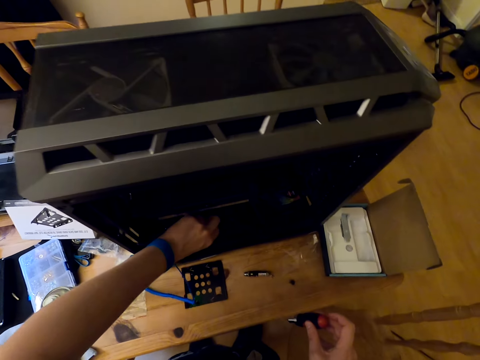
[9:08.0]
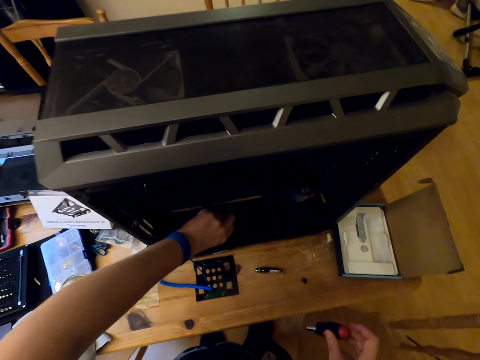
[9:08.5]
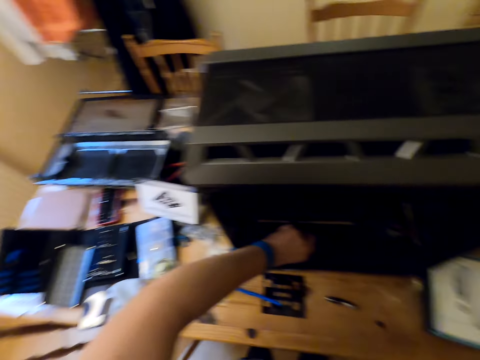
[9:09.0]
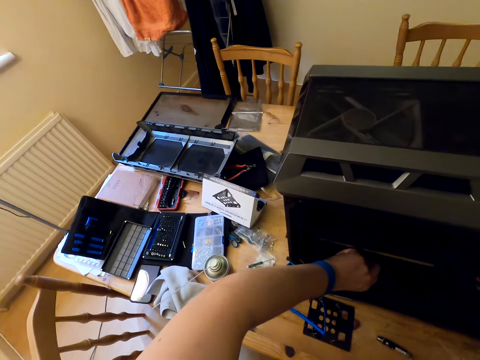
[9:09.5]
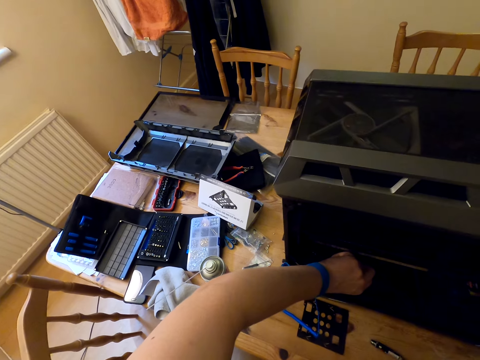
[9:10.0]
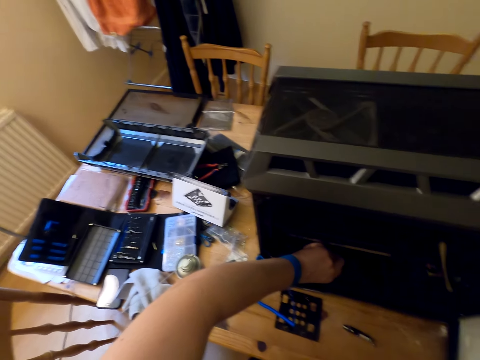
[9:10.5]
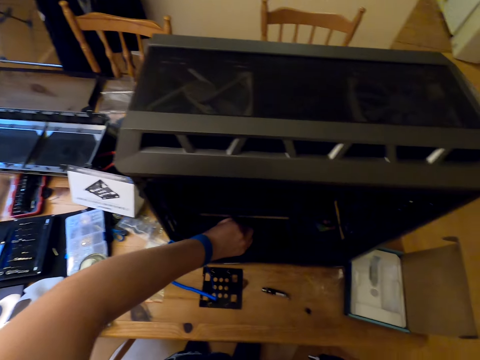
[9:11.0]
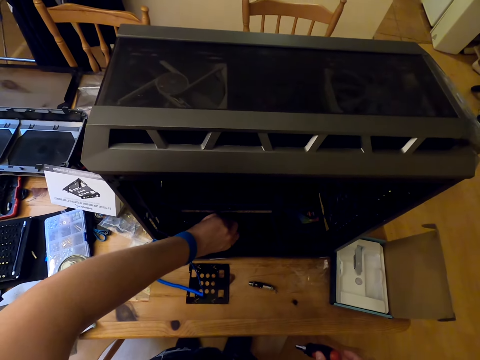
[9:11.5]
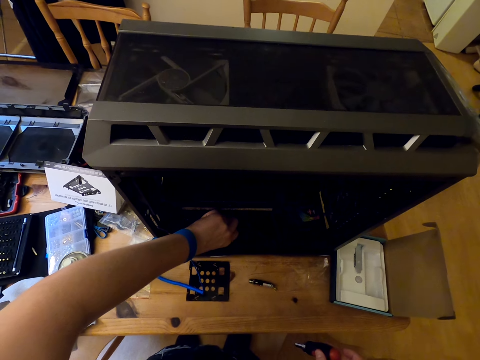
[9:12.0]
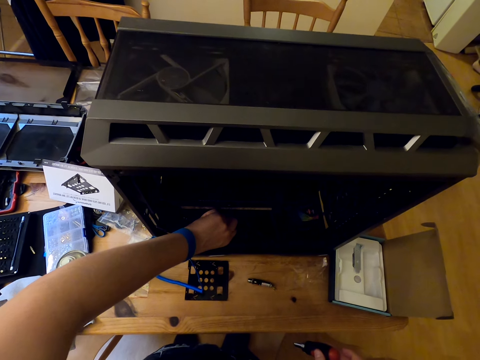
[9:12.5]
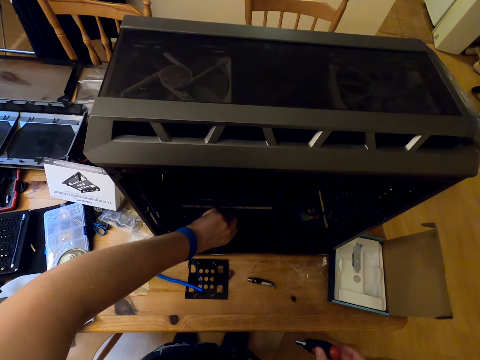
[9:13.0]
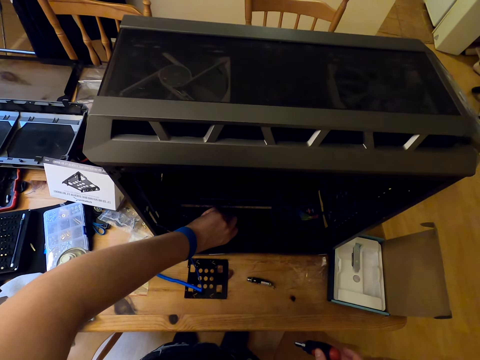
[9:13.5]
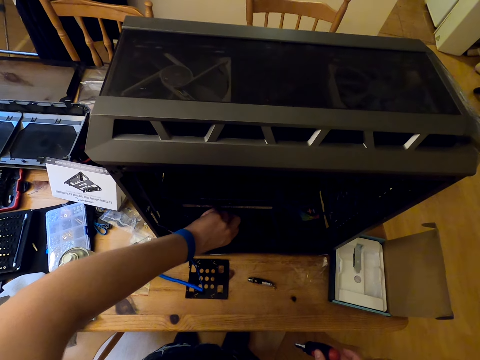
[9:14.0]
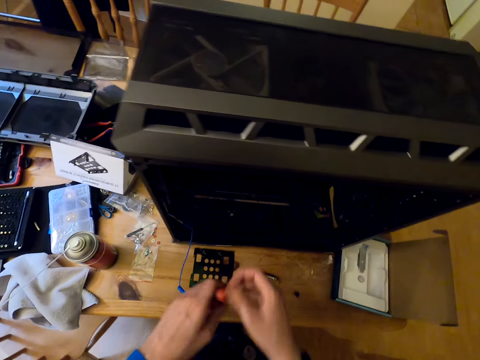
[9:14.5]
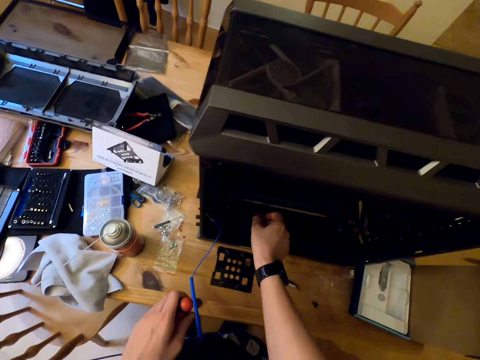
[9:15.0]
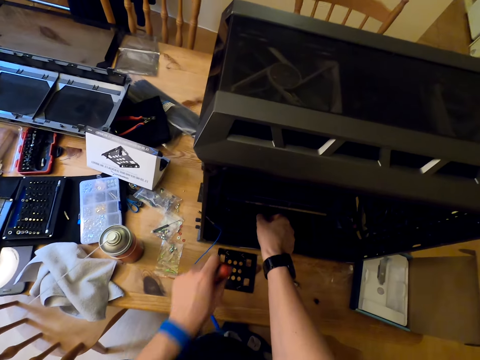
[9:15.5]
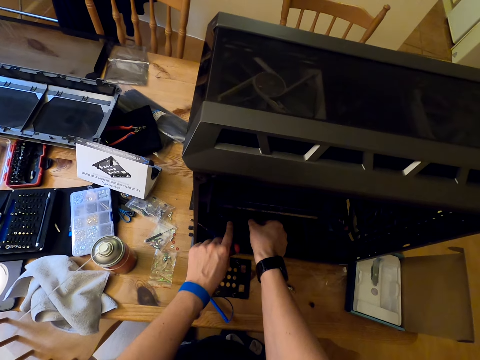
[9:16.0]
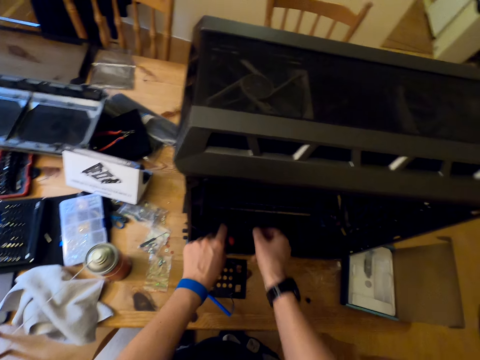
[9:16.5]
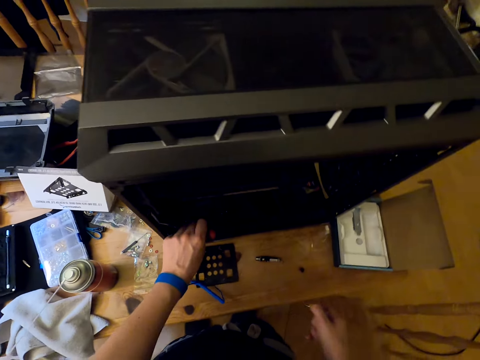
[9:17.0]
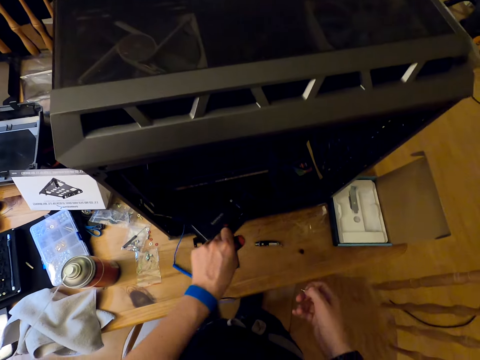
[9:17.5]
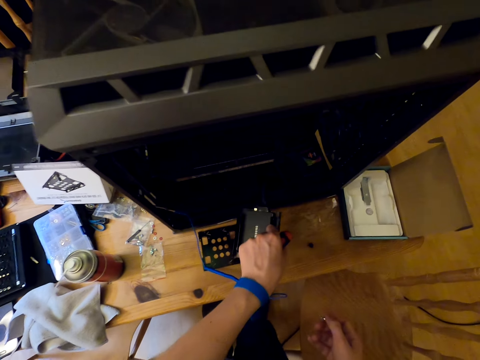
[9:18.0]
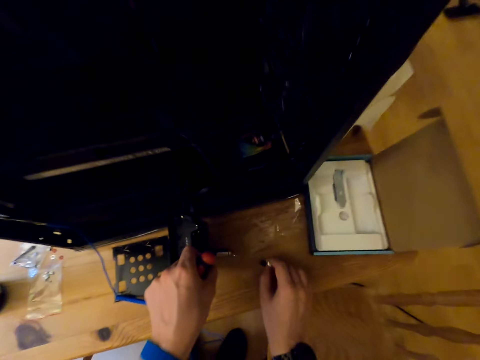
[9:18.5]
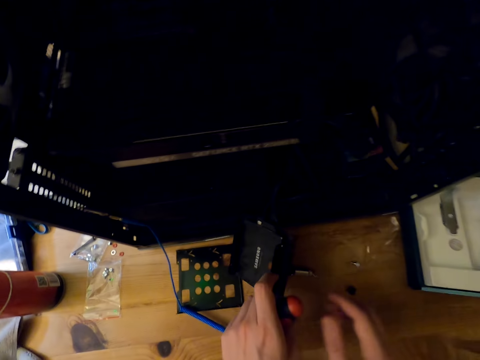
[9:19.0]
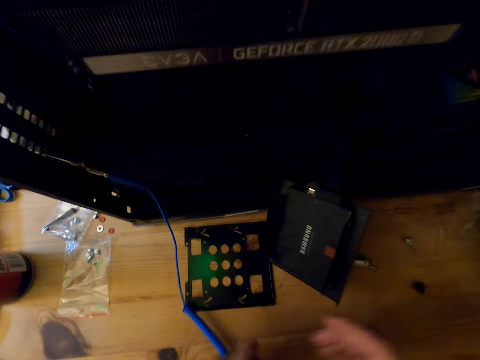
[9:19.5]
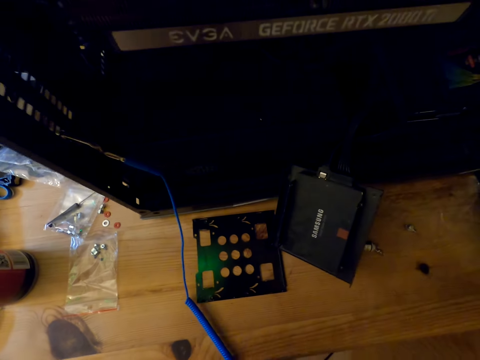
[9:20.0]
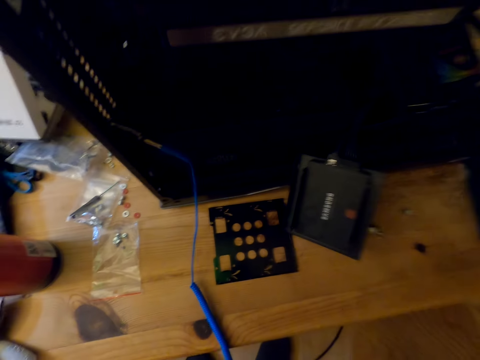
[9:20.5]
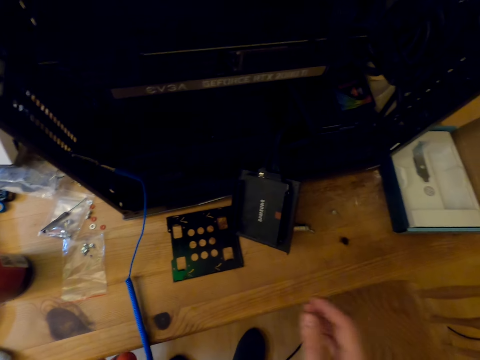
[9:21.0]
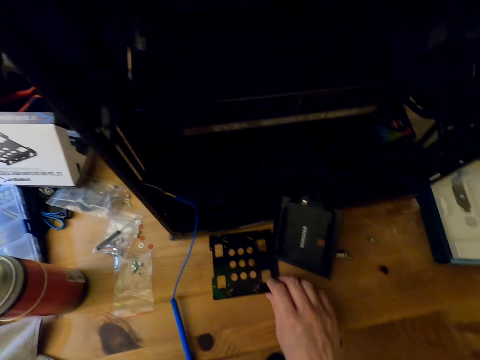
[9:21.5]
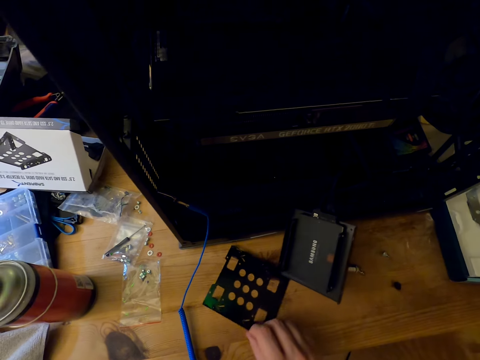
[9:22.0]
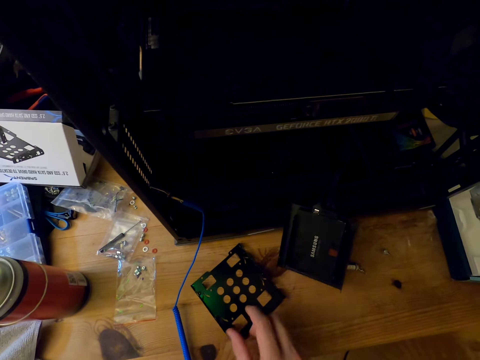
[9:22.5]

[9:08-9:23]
The camera wearer turns the screwdriver to his left hand. He removes the screw with his right hand. He picks up a steel. He moves the cool master part inside the cool master machine. He drops the screw on the table. He stares at the parts of the cool master machine on the table. He picks up the part of a cool master machine from the table.

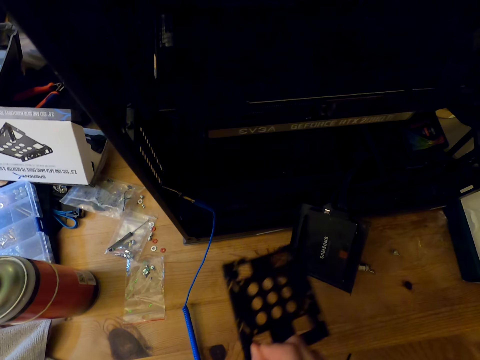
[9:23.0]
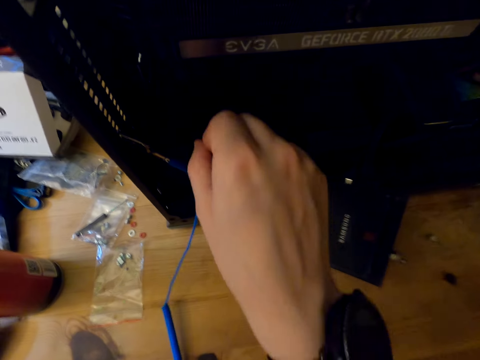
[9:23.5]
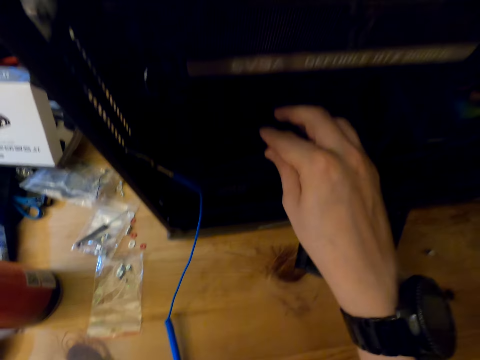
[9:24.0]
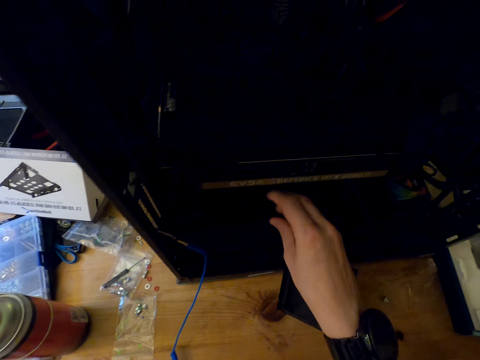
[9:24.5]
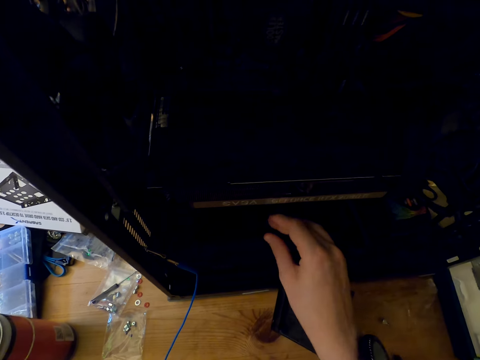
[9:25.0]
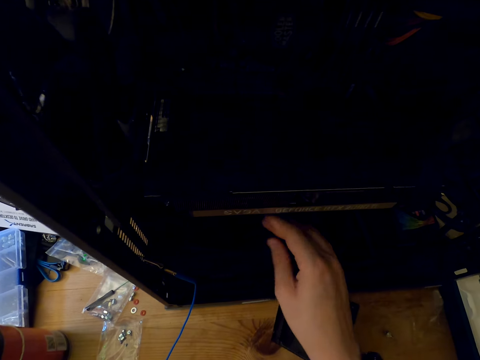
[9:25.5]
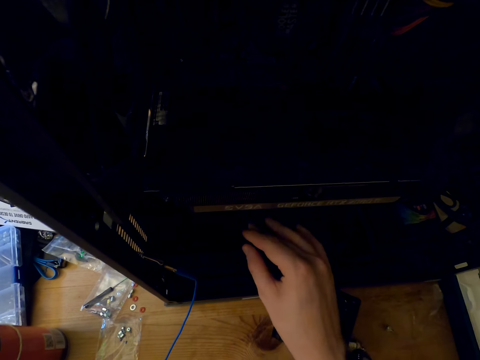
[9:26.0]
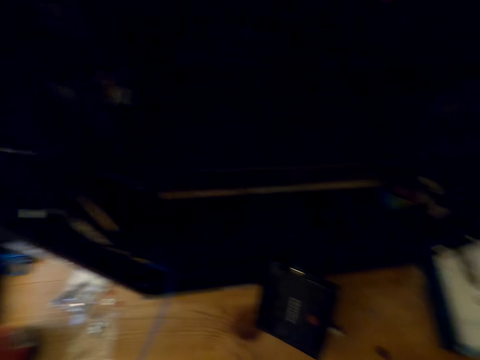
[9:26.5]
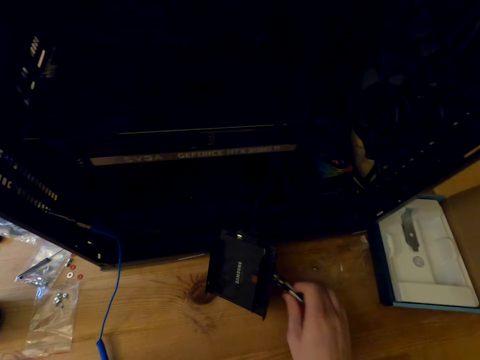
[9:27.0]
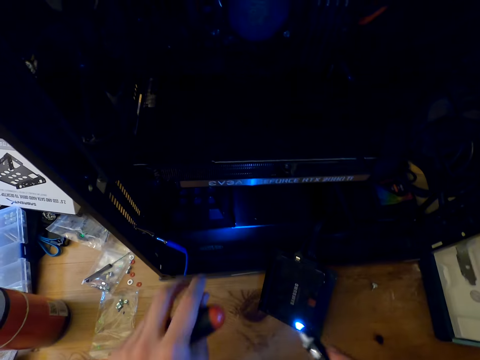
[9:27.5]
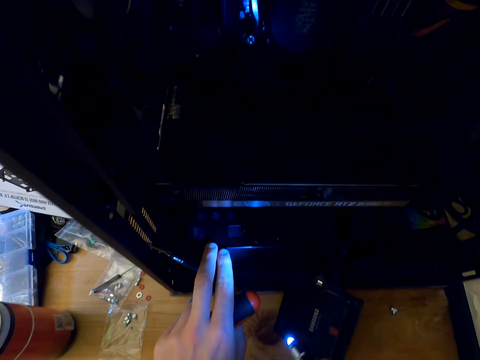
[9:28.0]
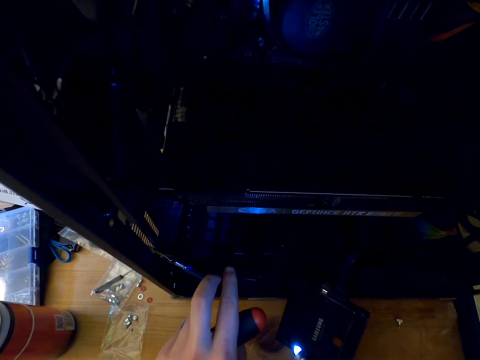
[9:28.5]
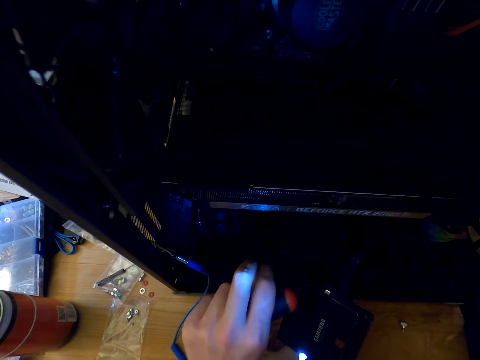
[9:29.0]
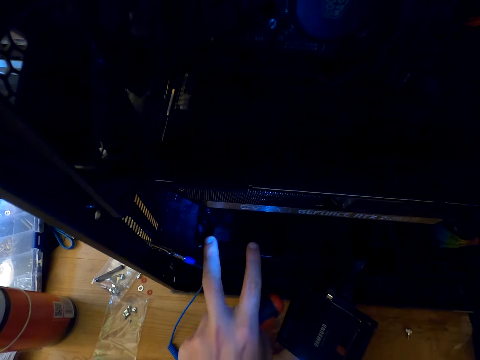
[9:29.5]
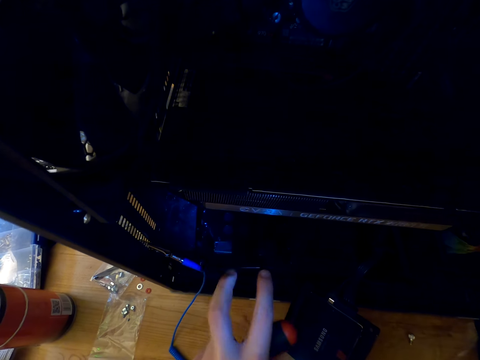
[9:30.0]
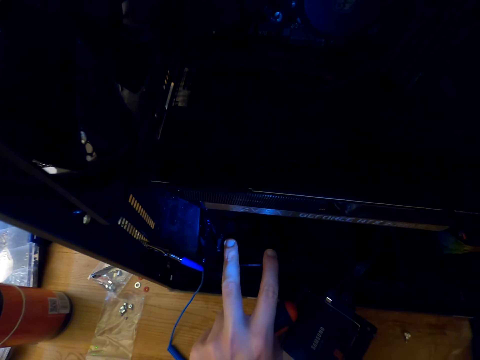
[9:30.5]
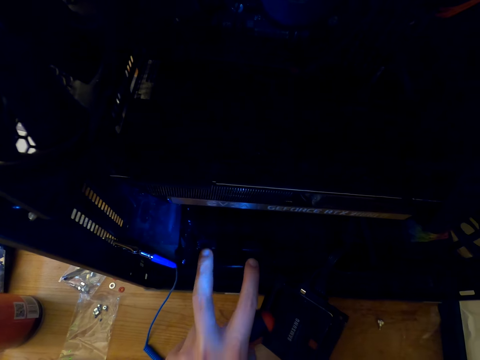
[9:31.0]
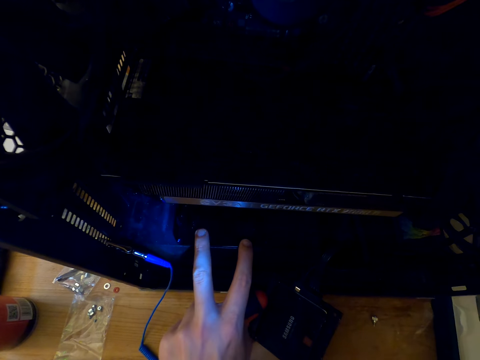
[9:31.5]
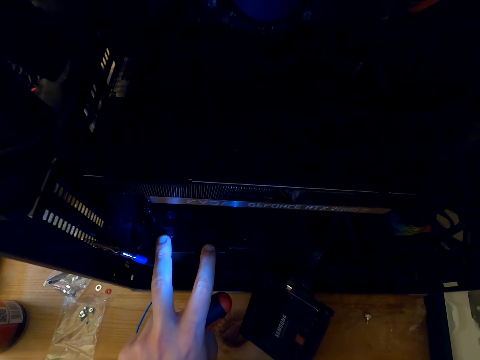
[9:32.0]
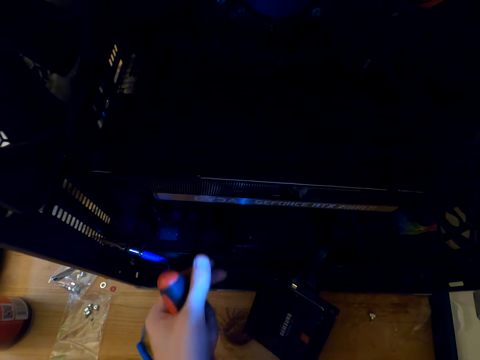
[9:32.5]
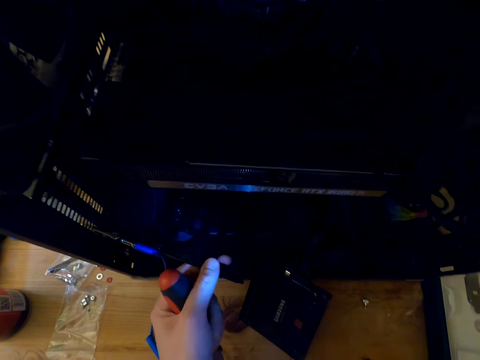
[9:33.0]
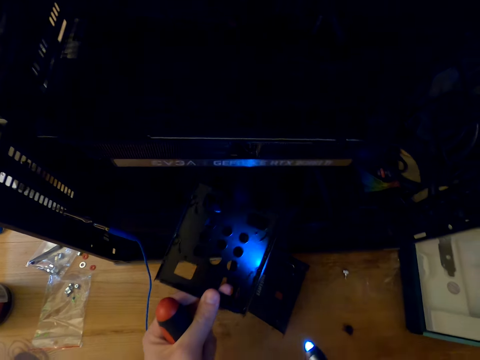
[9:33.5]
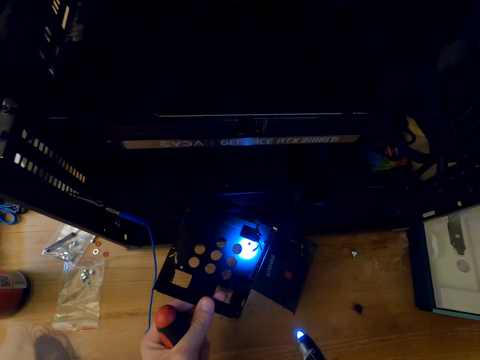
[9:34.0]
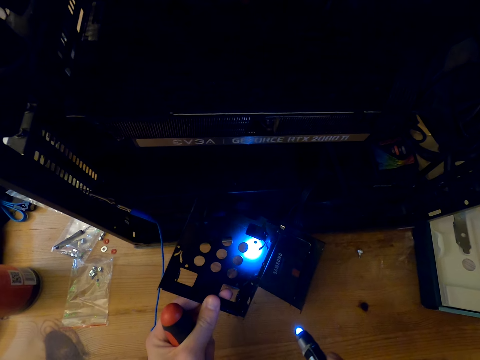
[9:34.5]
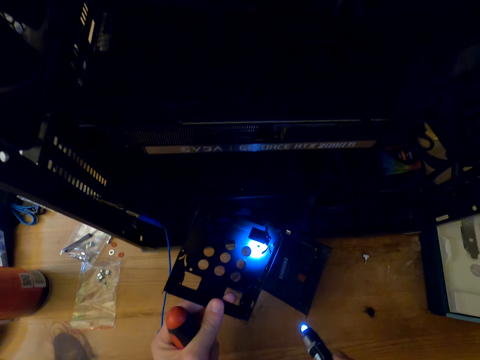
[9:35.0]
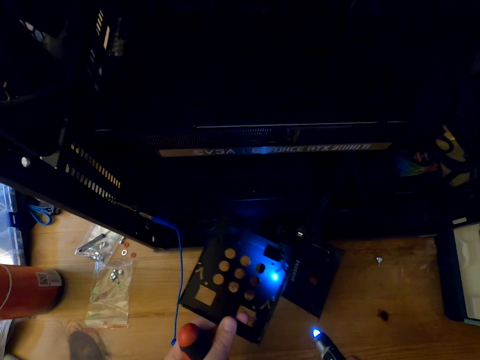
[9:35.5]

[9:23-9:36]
The camera wearer drops the steel. He puts the part of the cool master inside the machine. He moves the part of the cool master inside the machine. He fixes the steel. He picks up the torch from the table. He lights the torch inside the machine. He touches the steel. He moves the part of the cool master inside the machine. He picks up the steel. He moves out the part of the cool master machine. He stares at the part of the cool master machine in his hand.
